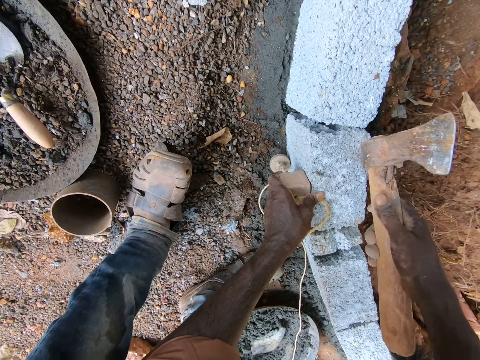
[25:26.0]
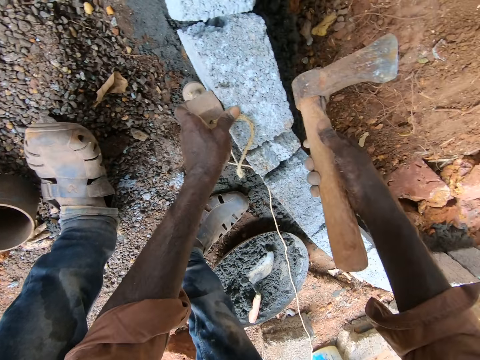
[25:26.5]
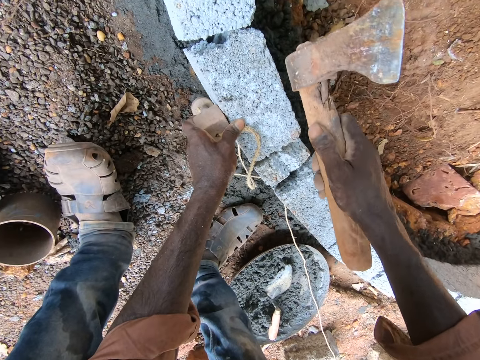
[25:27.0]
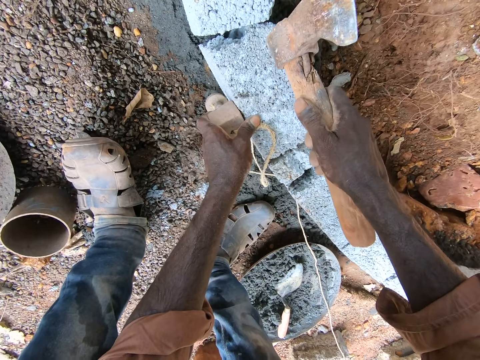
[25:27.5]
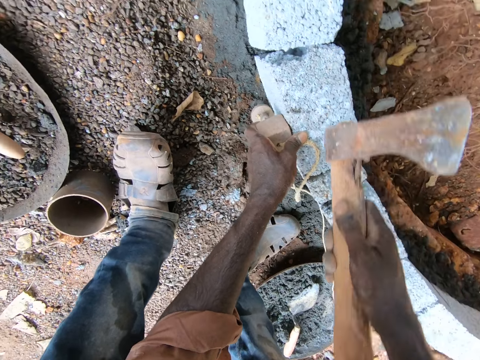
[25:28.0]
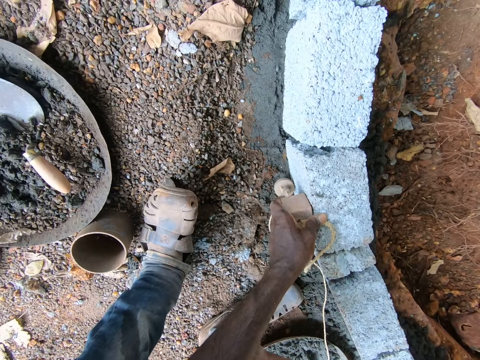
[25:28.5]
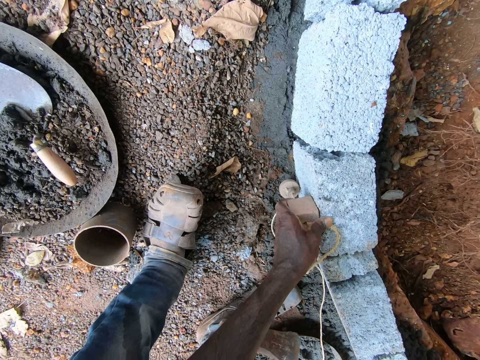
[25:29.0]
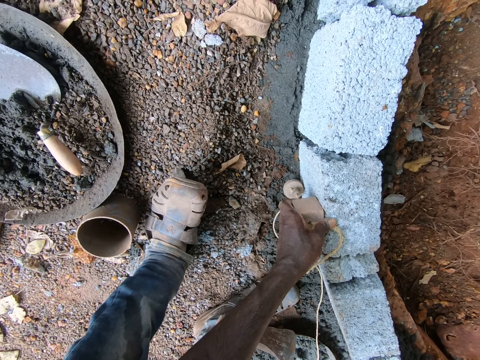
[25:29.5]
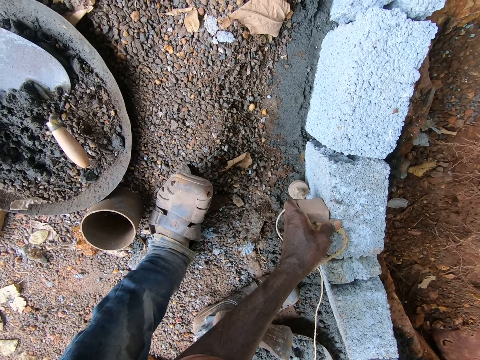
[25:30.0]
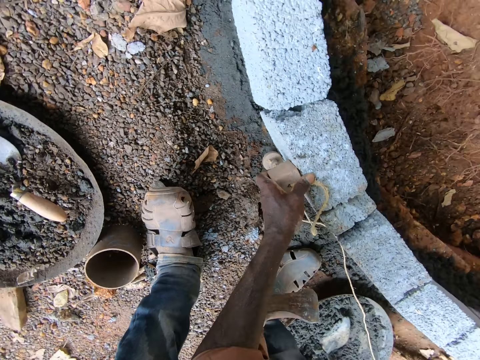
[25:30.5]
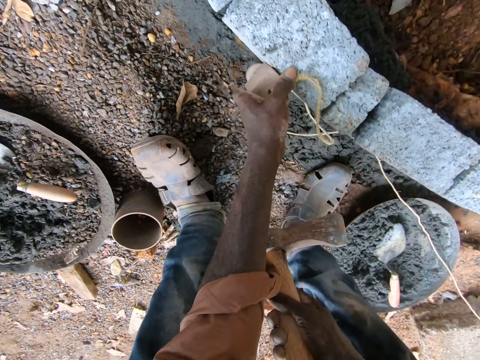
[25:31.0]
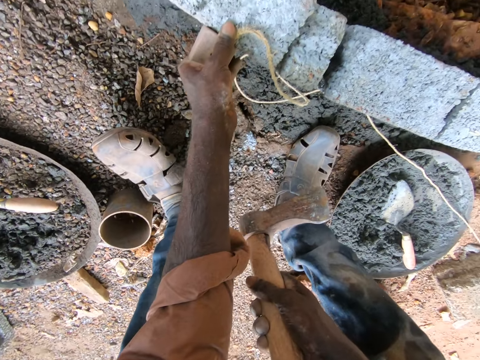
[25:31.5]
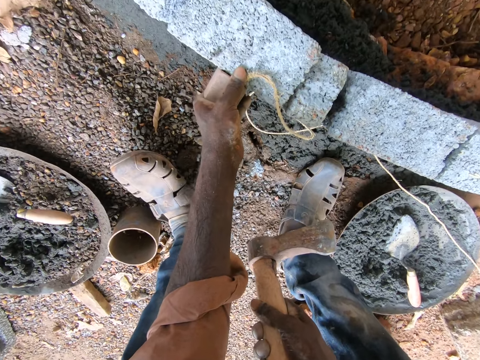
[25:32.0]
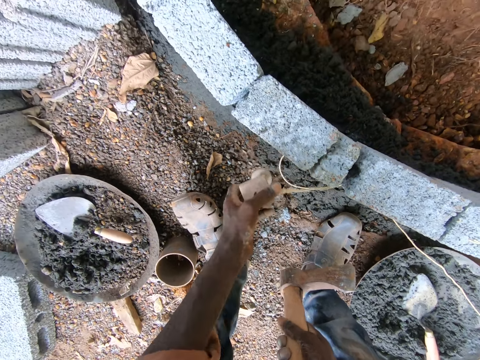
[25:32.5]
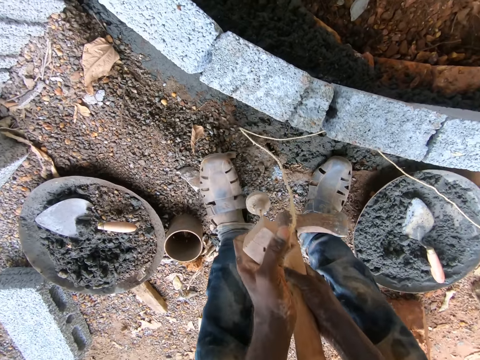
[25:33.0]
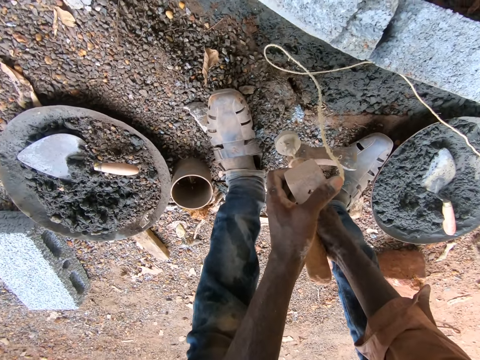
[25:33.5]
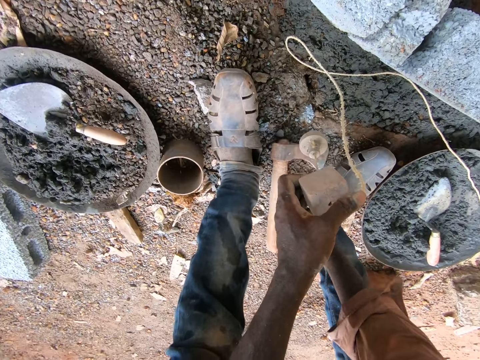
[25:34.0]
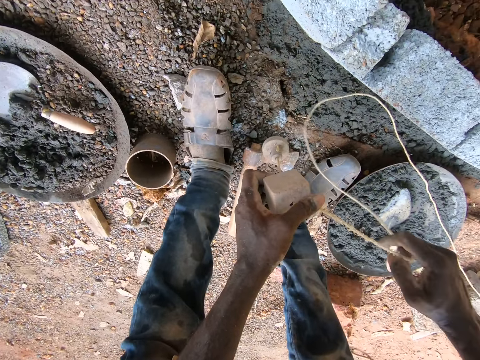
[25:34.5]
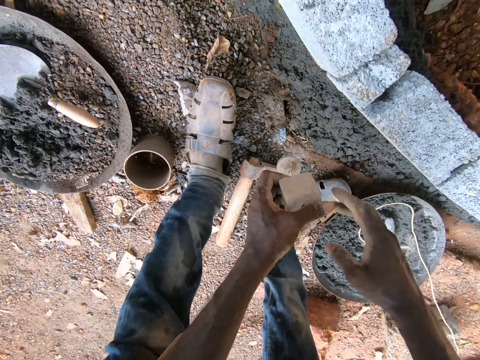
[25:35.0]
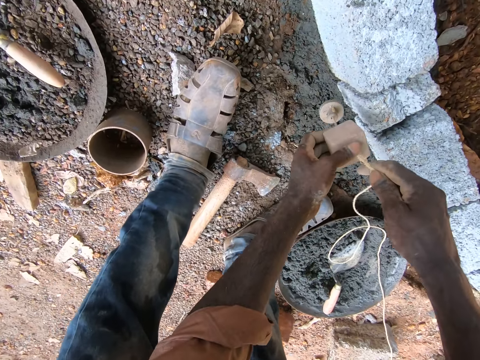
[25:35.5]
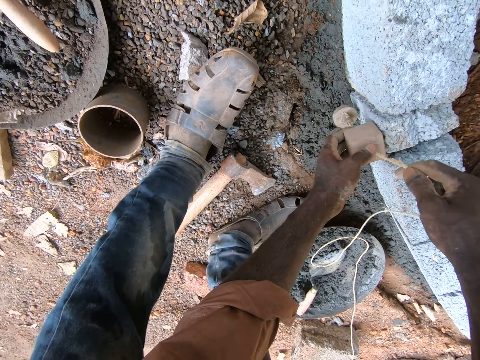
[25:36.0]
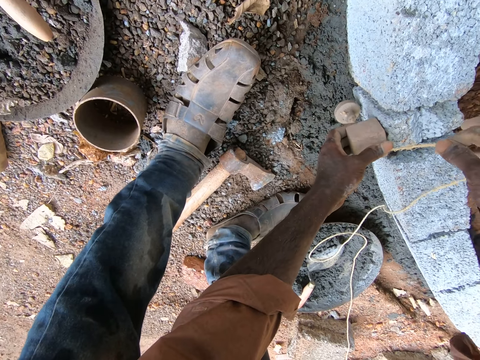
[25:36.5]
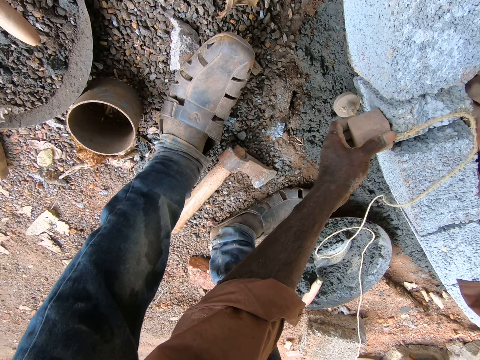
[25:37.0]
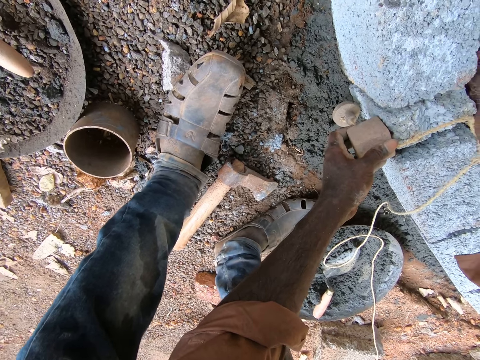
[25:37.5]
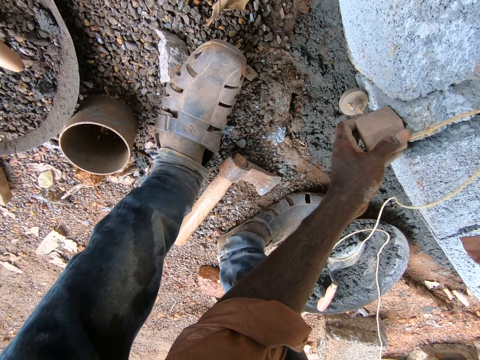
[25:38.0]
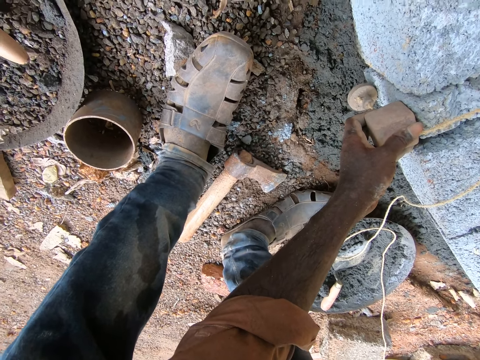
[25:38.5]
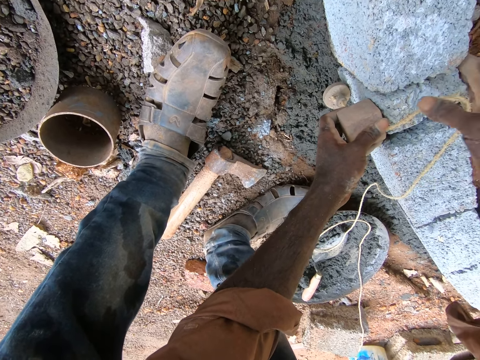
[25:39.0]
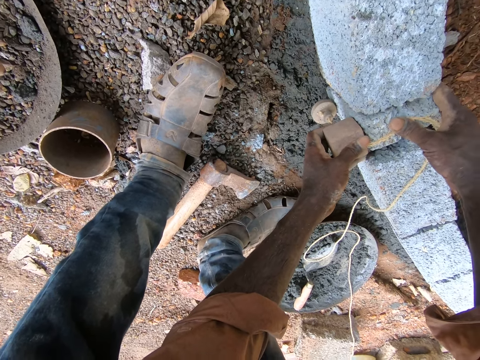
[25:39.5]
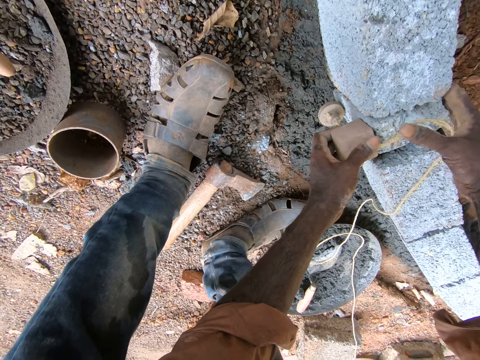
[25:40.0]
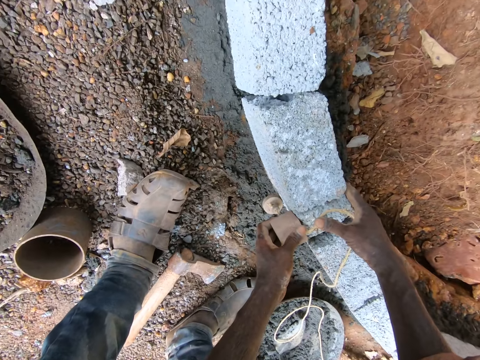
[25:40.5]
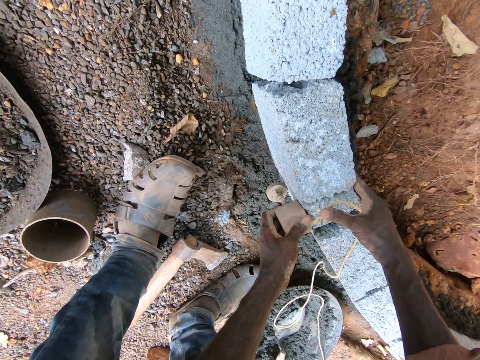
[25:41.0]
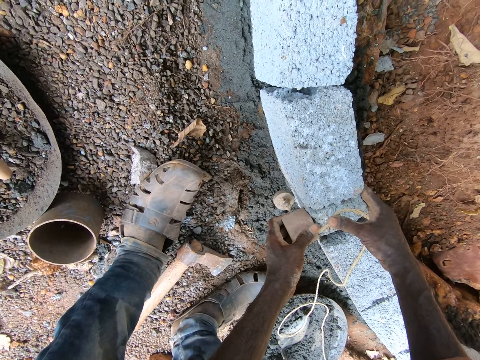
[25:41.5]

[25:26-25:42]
The camera wearer stares at a block. They hold a plumb bob against the brick. They lift the plumb bob. They move the legs. They put an axe on the ground. They pull a thread. They adjust bricks. They place the plumb bob on the block.

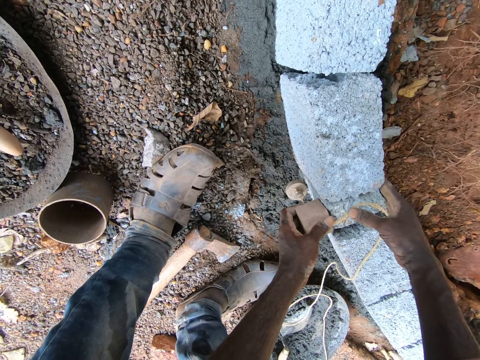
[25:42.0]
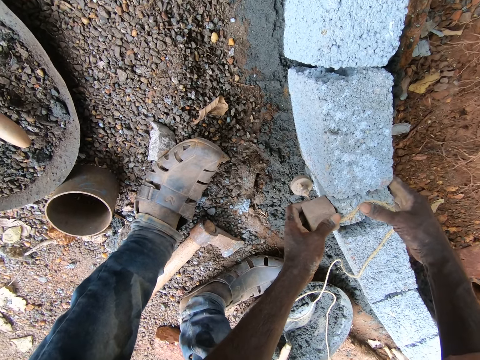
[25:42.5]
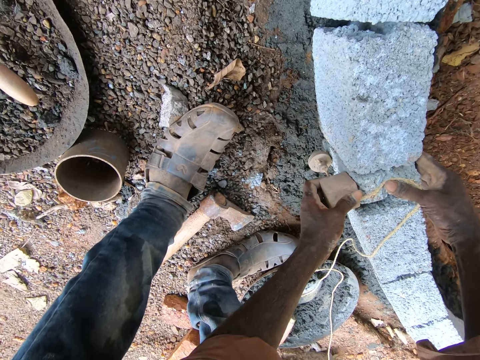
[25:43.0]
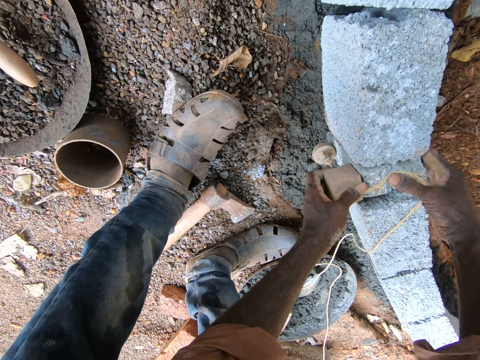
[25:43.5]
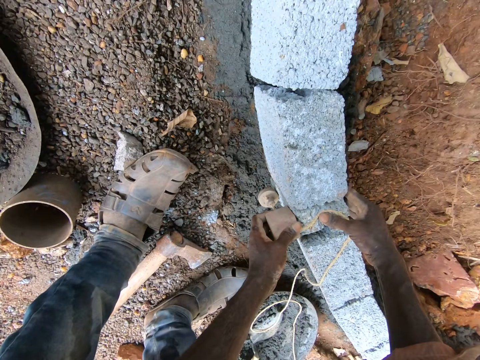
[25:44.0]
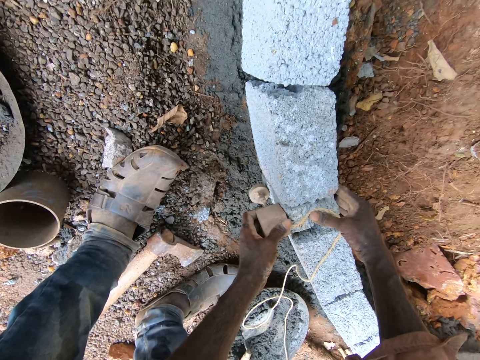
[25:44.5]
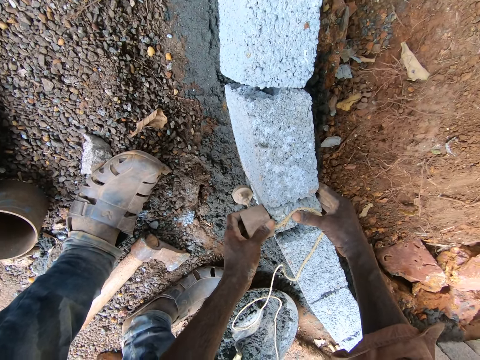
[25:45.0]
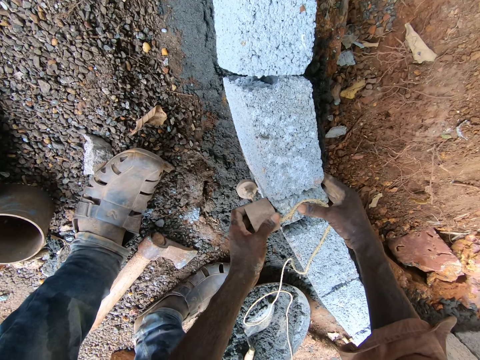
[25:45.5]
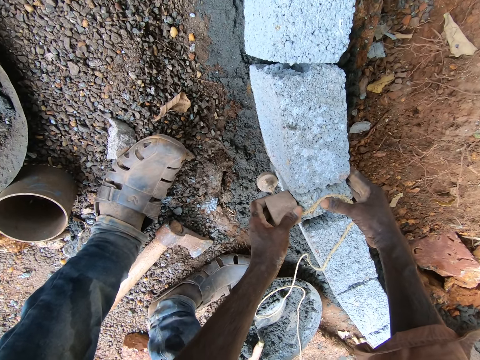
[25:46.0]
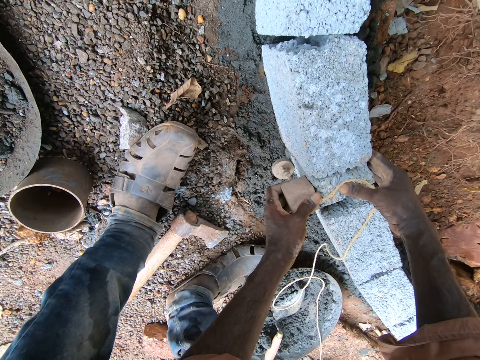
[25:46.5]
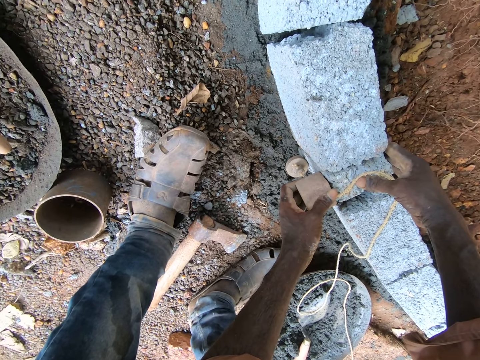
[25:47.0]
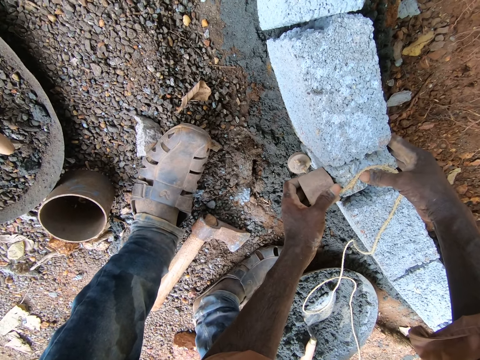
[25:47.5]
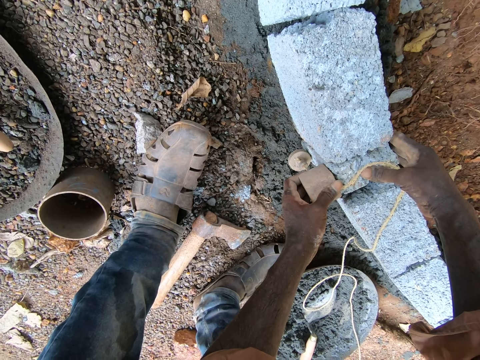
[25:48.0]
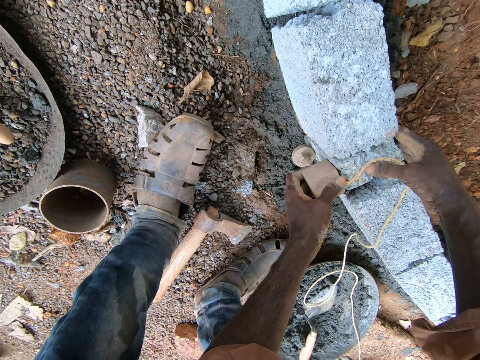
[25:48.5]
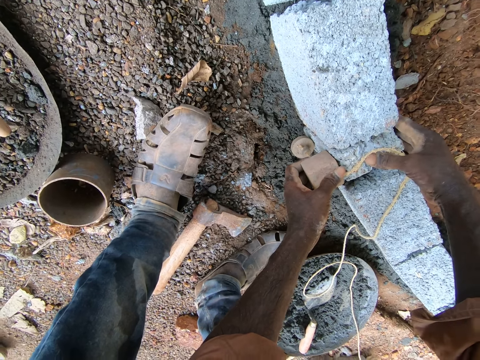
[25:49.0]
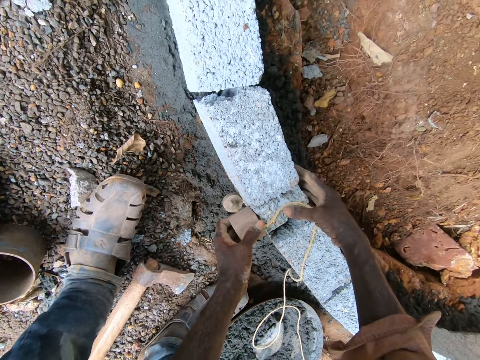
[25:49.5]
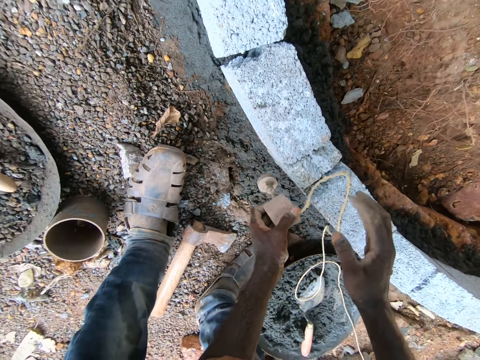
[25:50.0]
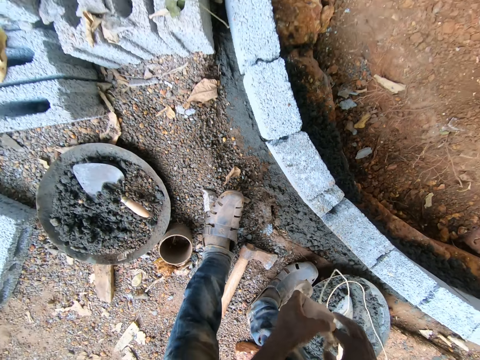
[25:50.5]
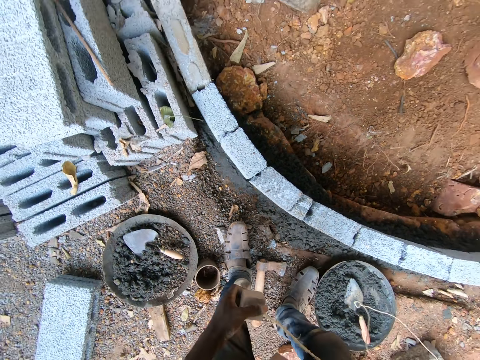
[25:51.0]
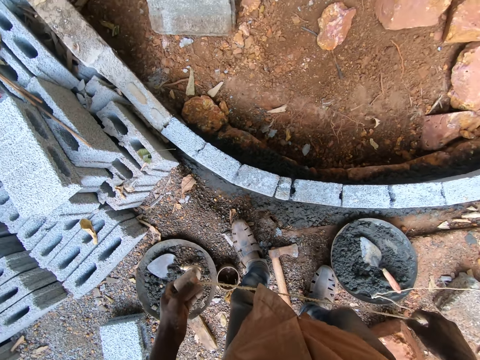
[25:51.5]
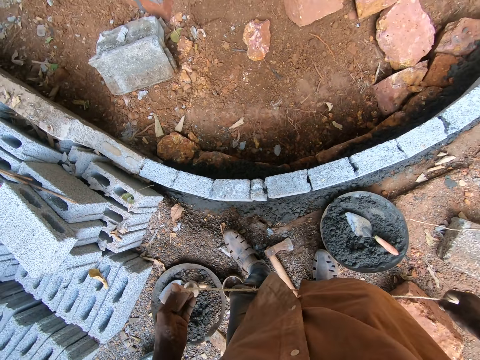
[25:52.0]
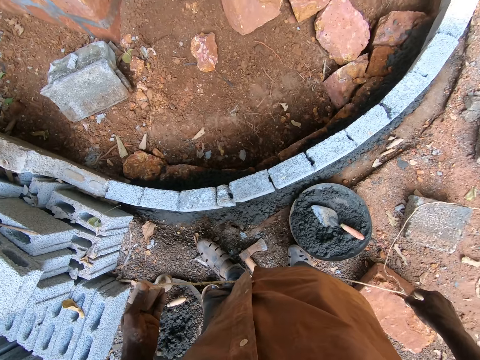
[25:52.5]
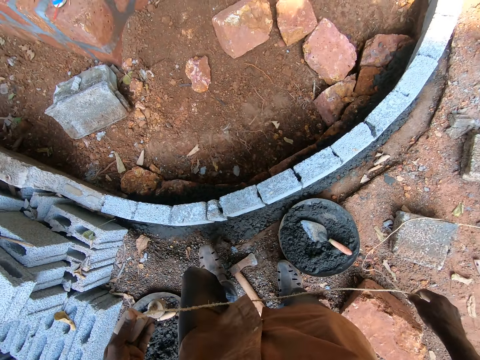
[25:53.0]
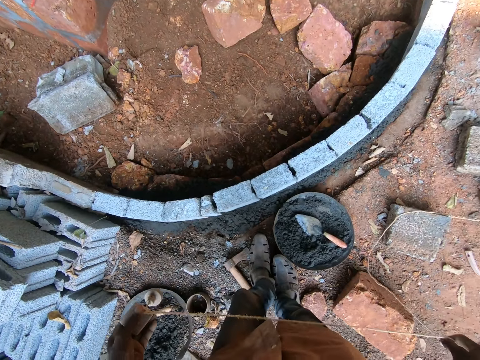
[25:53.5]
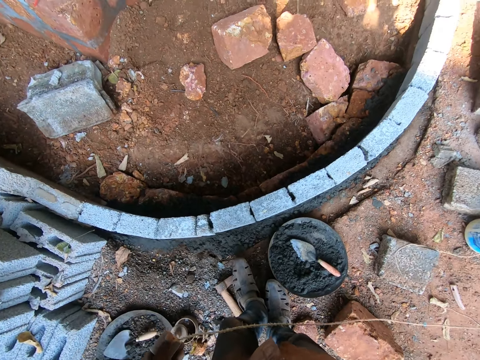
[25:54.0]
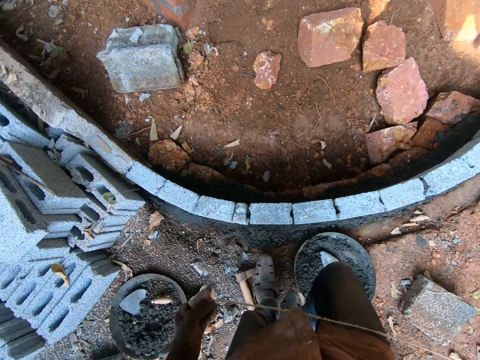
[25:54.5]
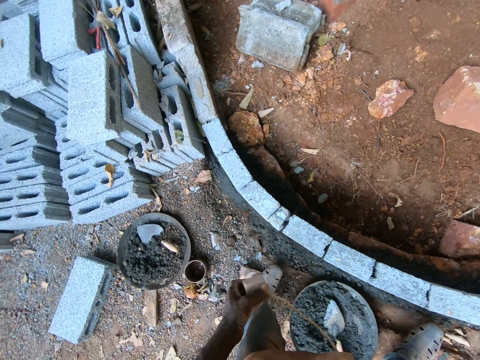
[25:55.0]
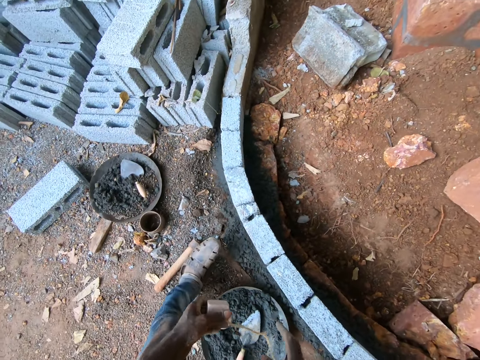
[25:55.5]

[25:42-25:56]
The camera wearer stands. They hold a thread. They look around. They move sideways.
